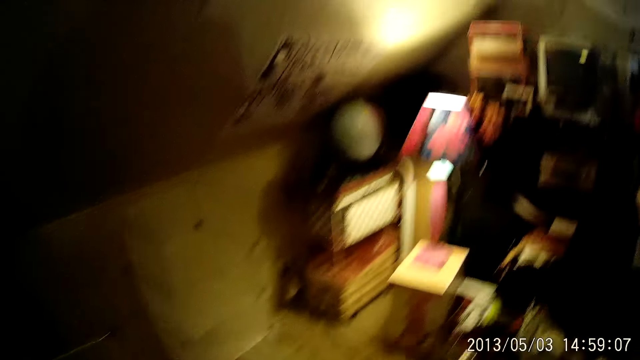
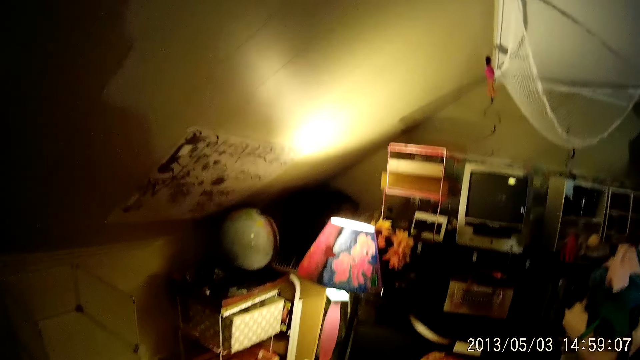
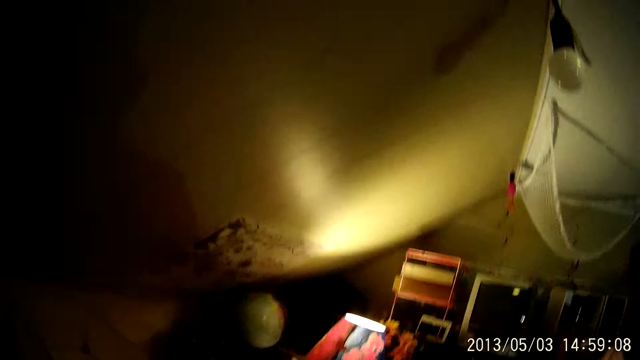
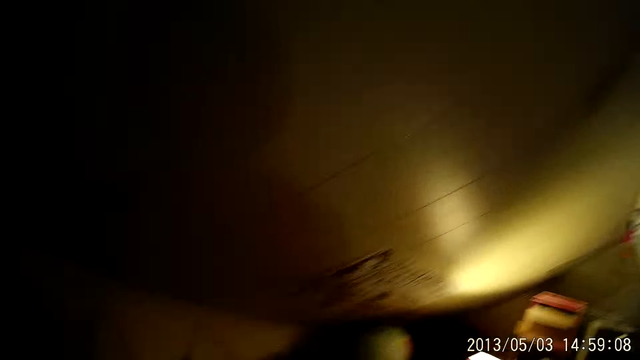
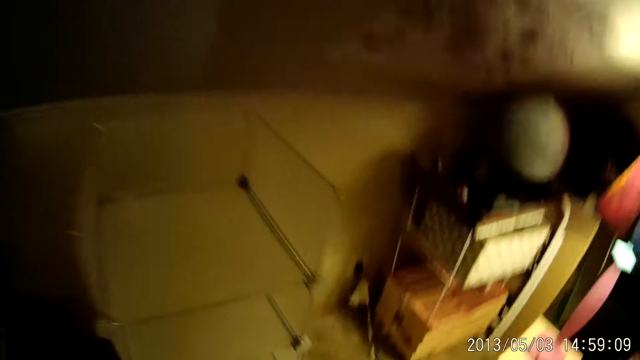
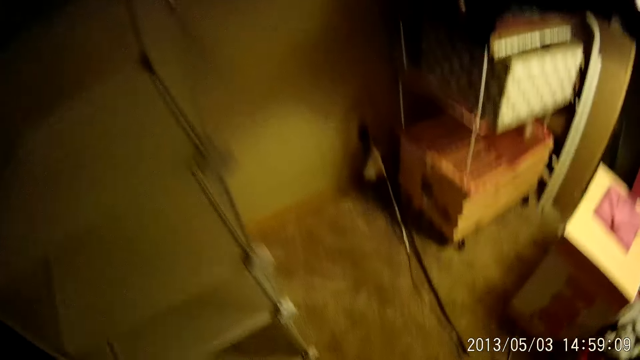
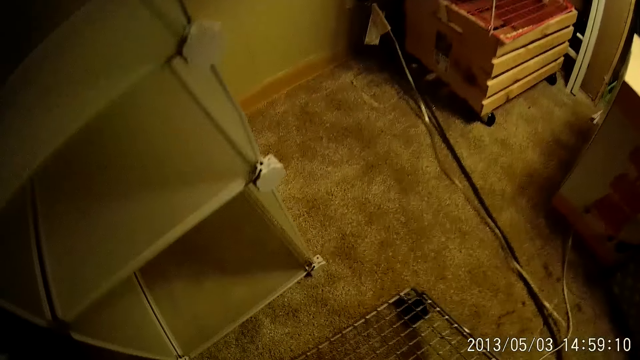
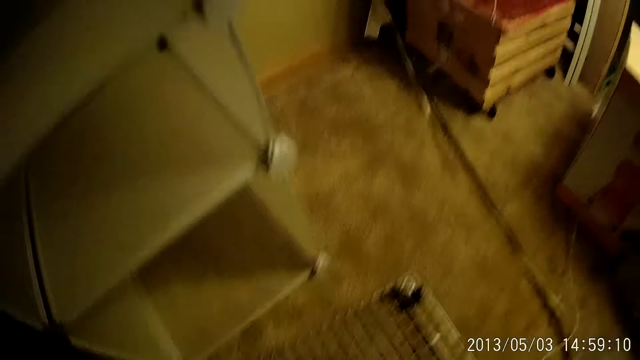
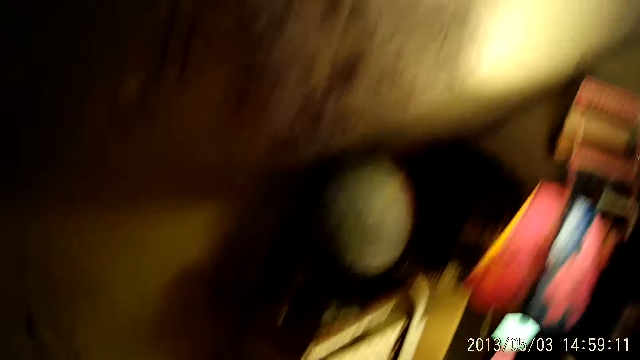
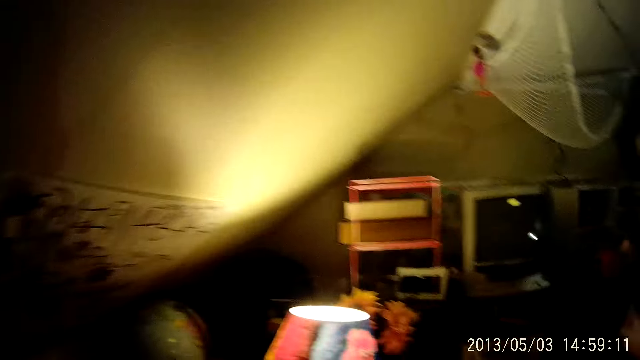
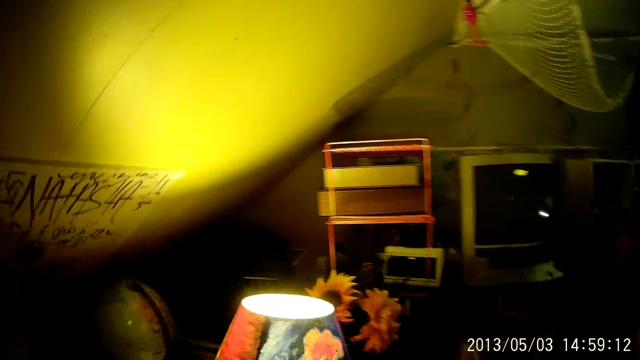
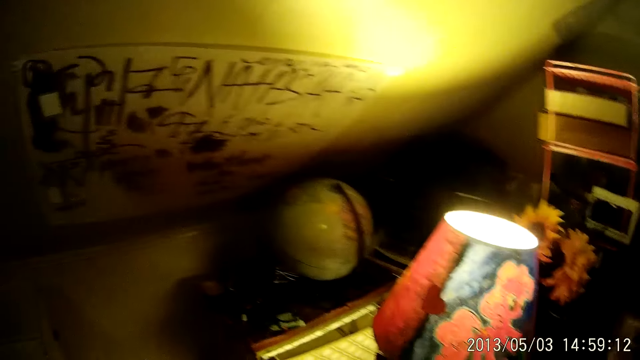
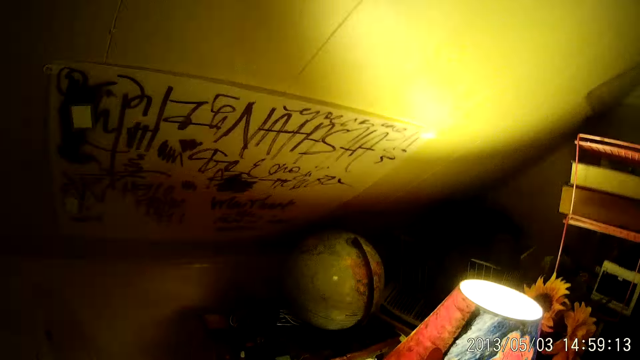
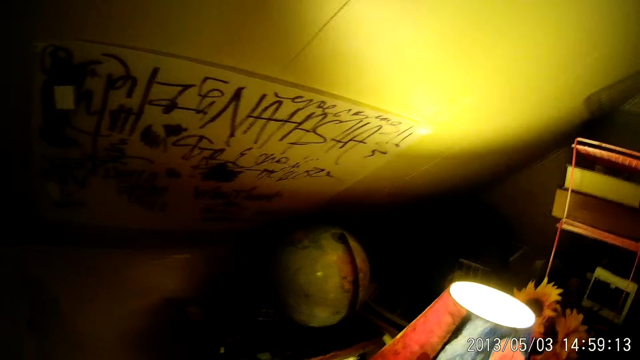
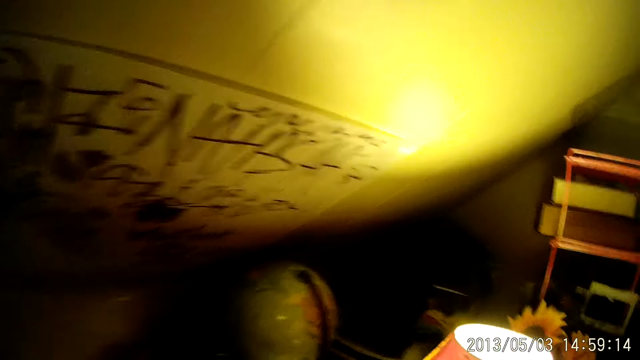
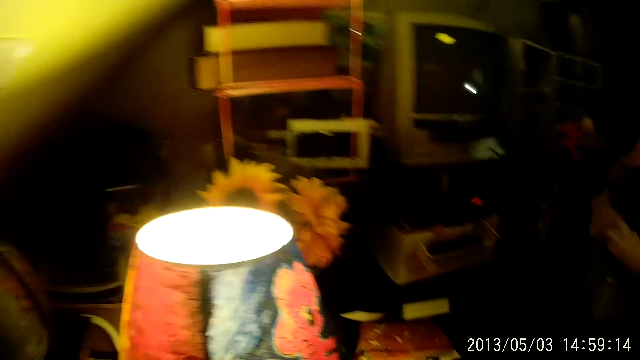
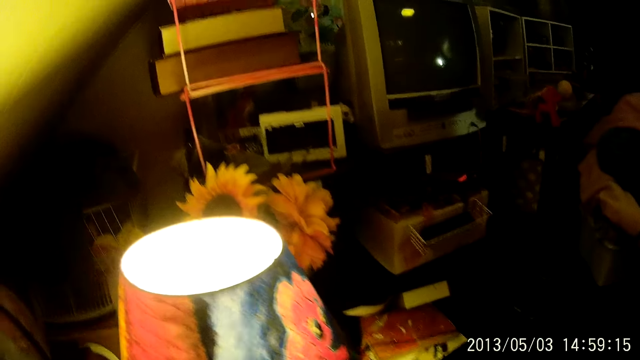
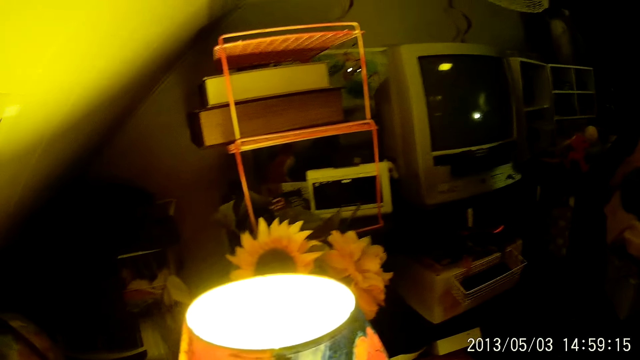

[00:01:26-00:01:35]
The camera wearer looks around. They put a wire mesh rack on the floor. They look around.

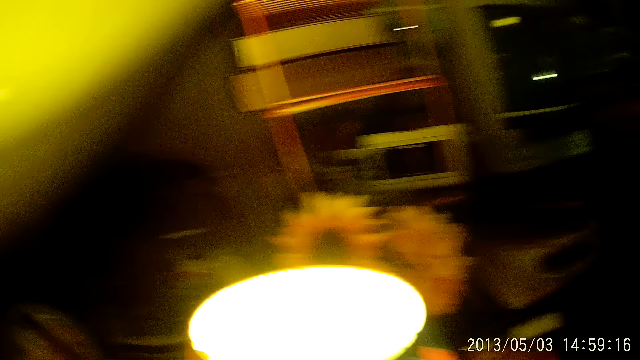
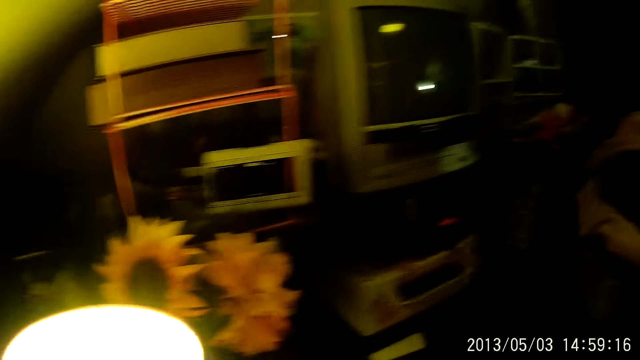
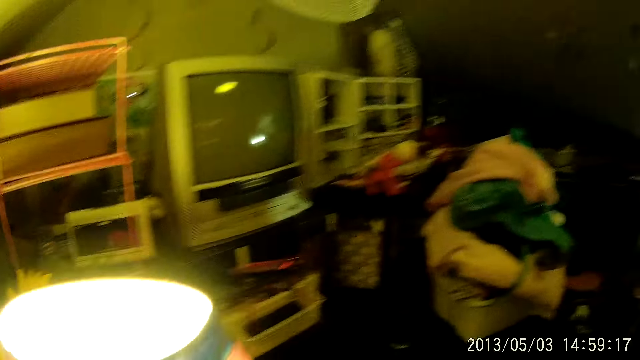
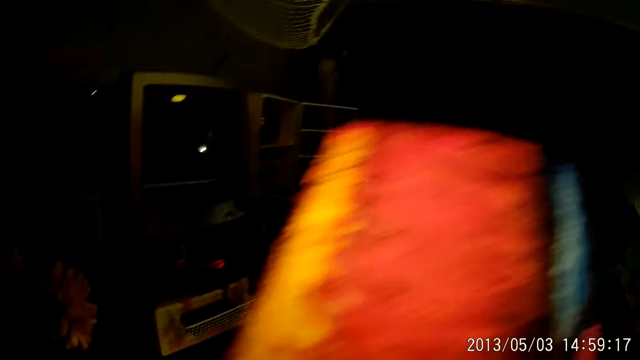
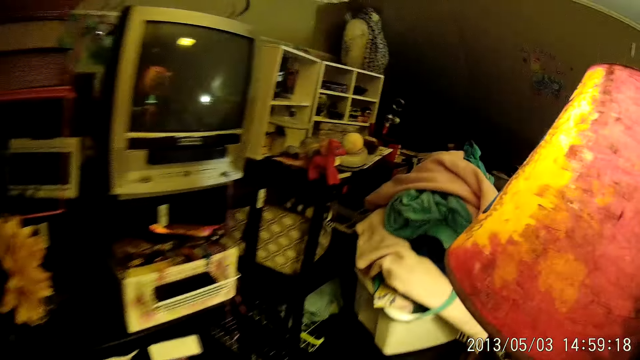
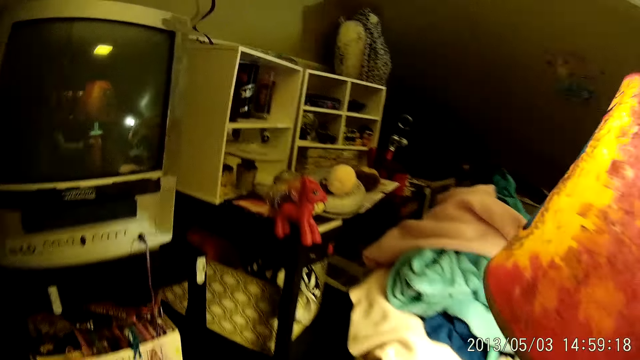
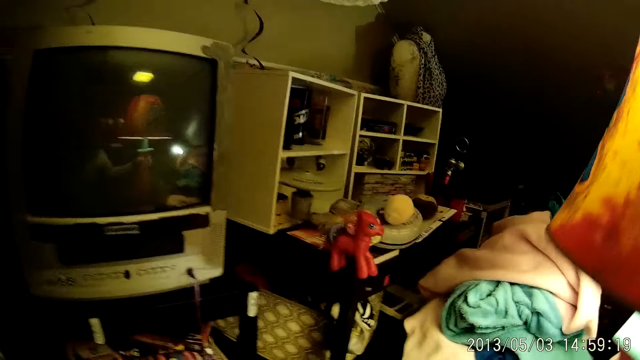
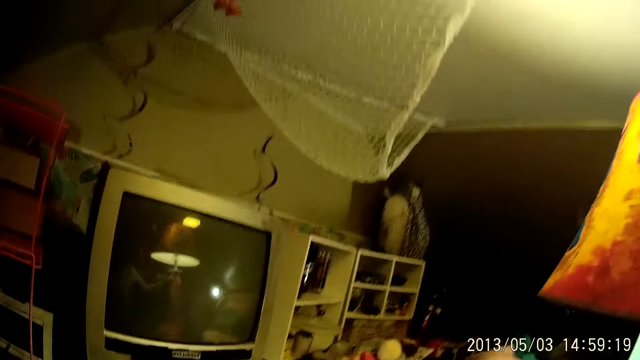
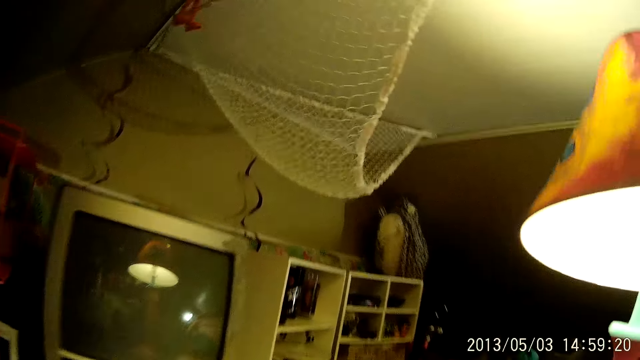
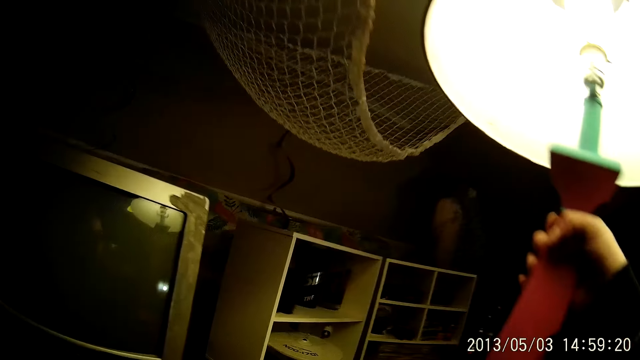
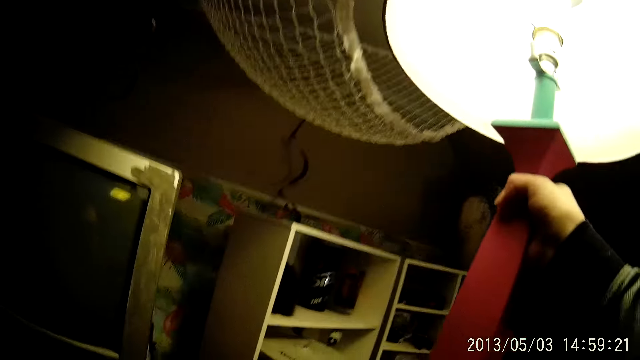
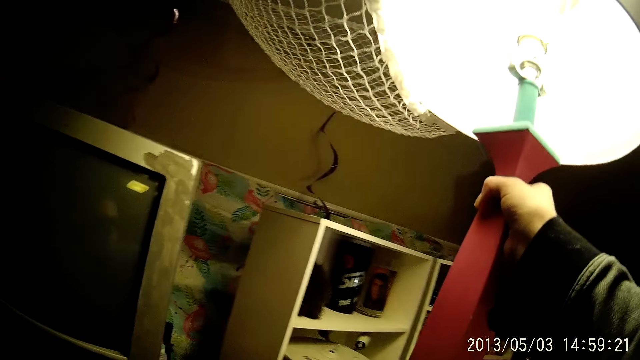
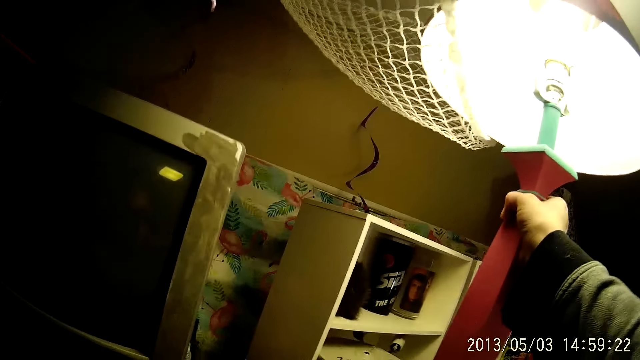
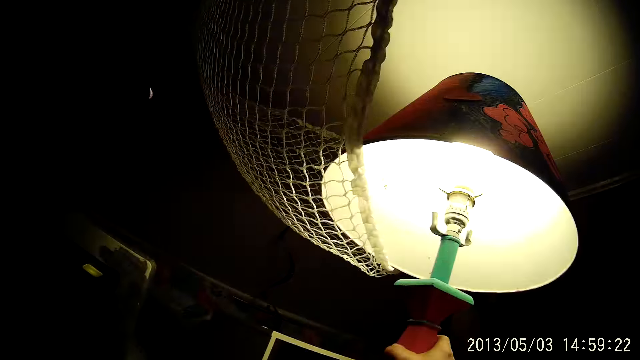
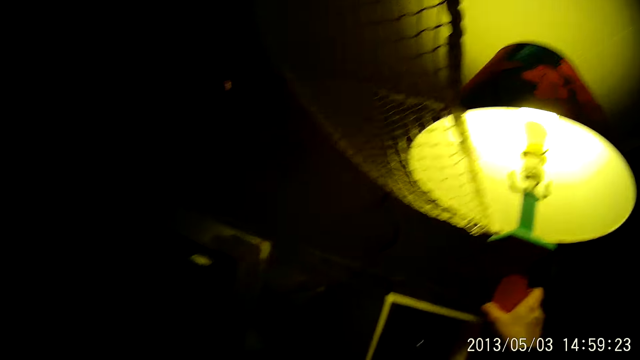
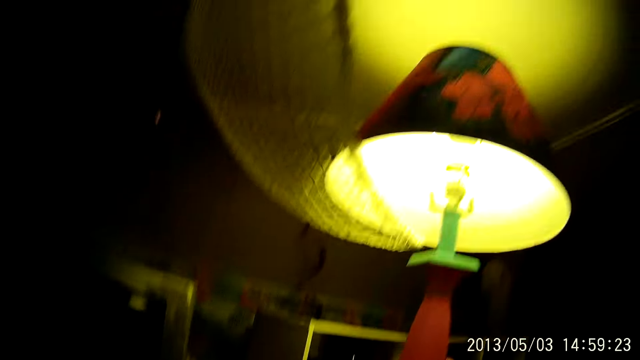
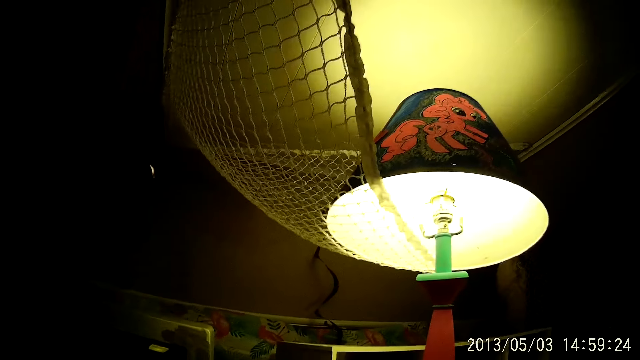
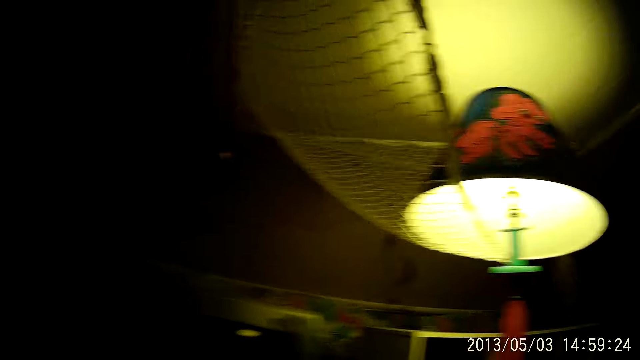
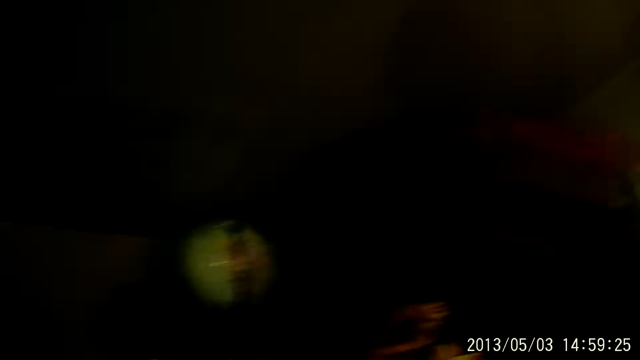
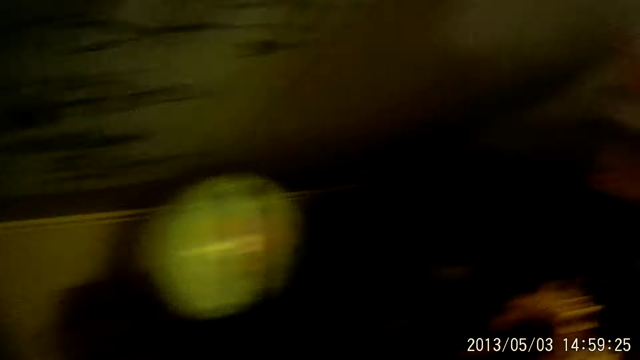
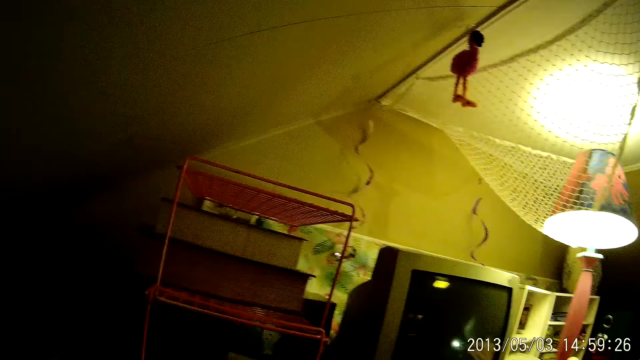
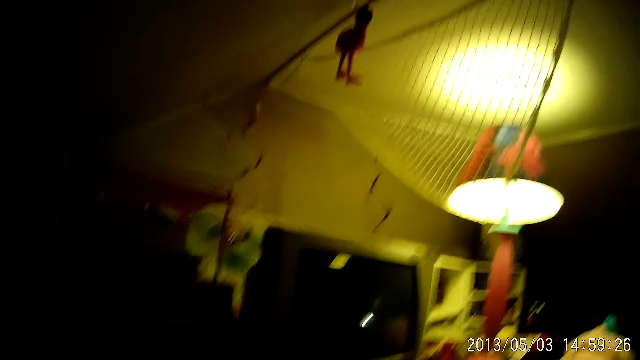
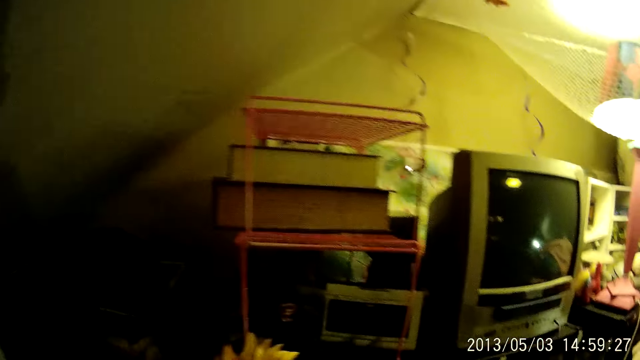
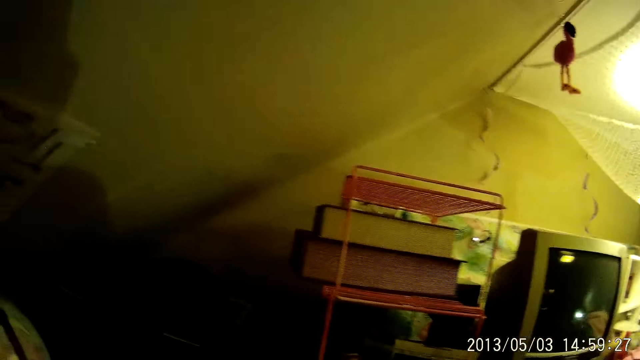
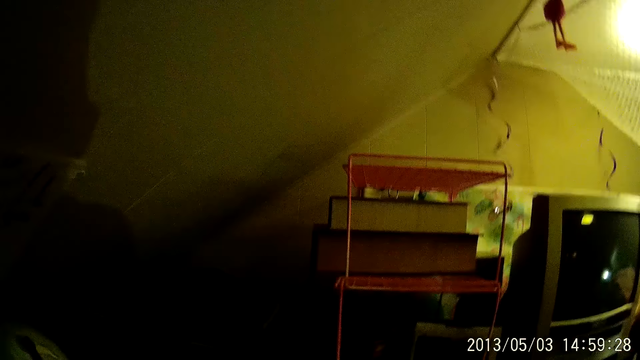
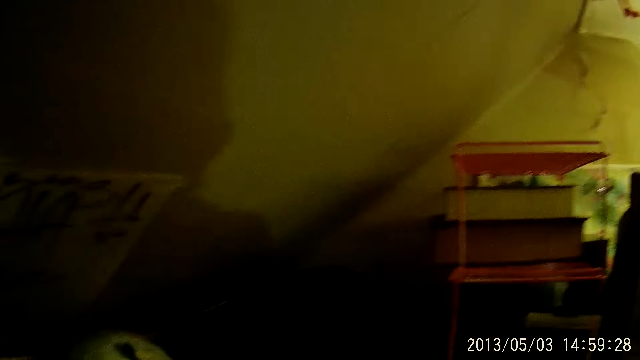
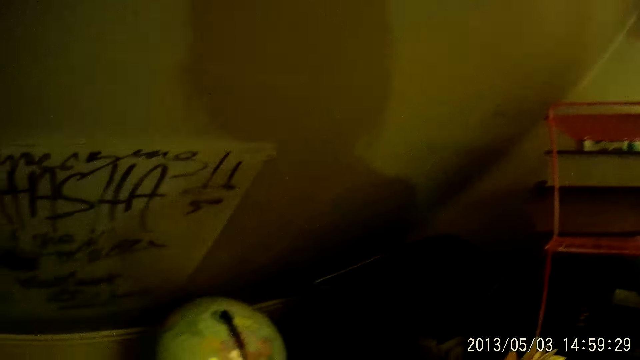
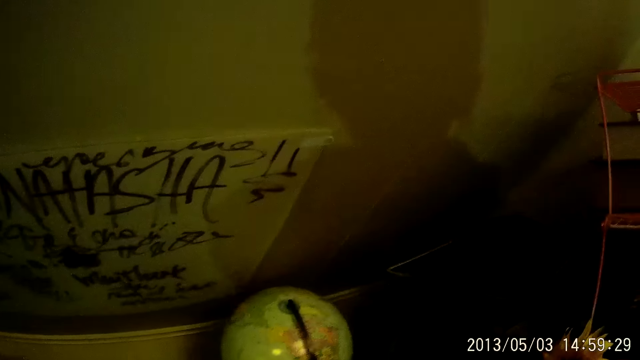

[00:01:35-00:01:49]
The camera wearer carries a lamp from the table. They lift the table lamp shade upwards. They look around. They lift the table lamp shade upwards. They hang the table lamp shade on a net. They turn the table lamp shade on the net. They look around.
